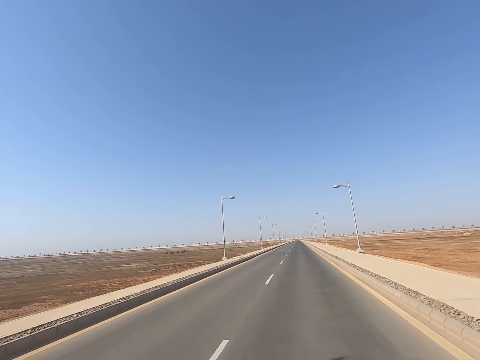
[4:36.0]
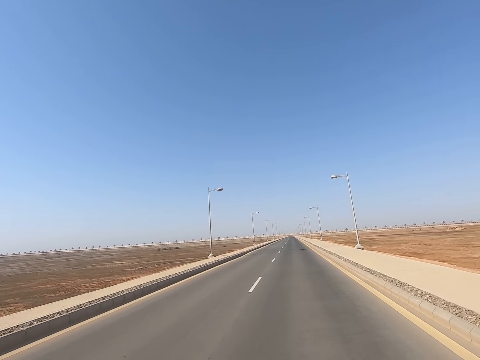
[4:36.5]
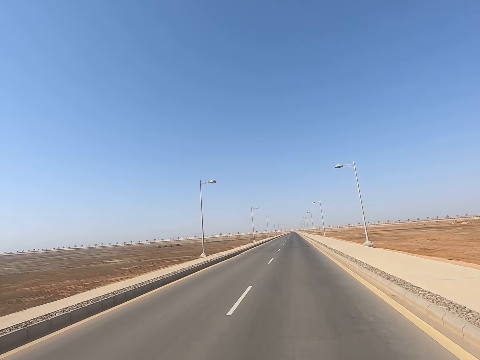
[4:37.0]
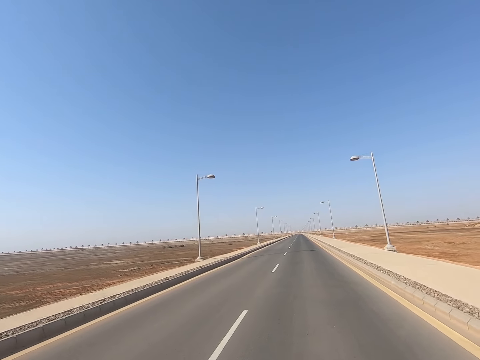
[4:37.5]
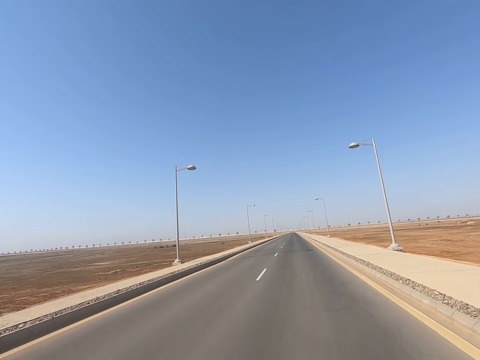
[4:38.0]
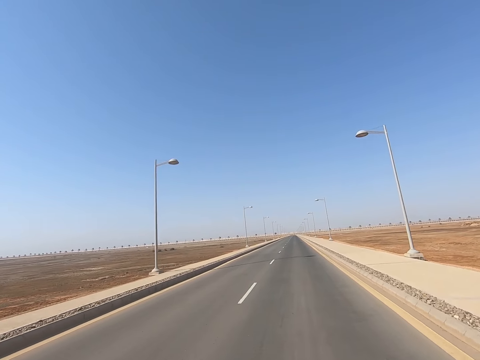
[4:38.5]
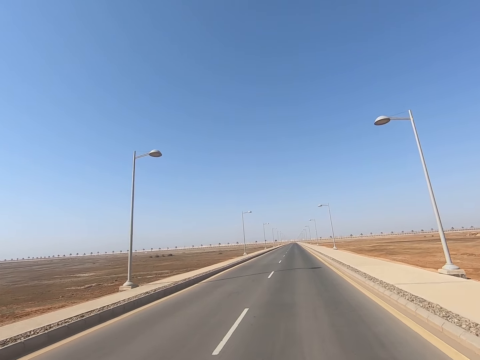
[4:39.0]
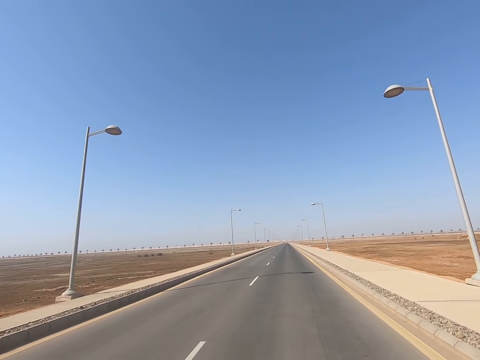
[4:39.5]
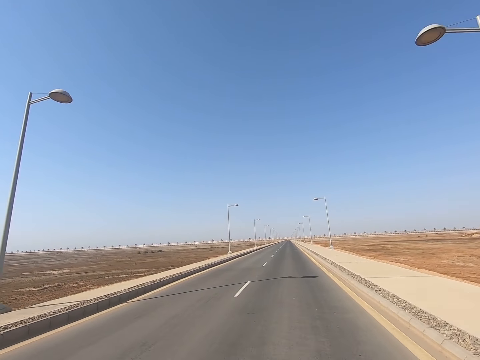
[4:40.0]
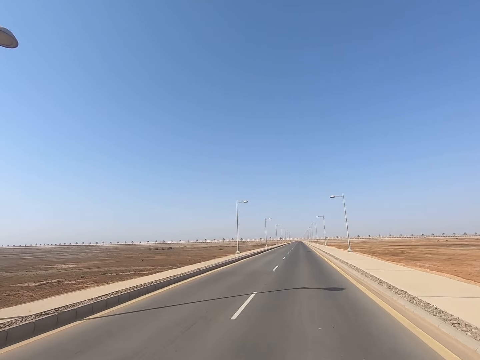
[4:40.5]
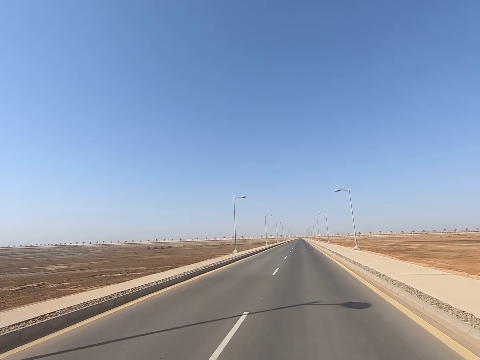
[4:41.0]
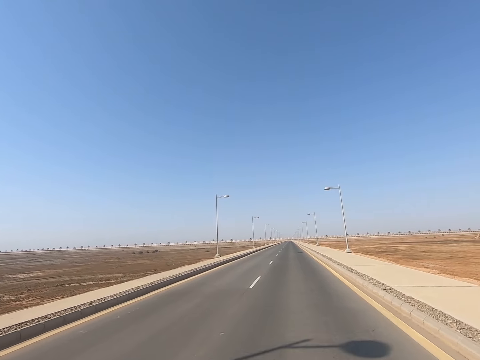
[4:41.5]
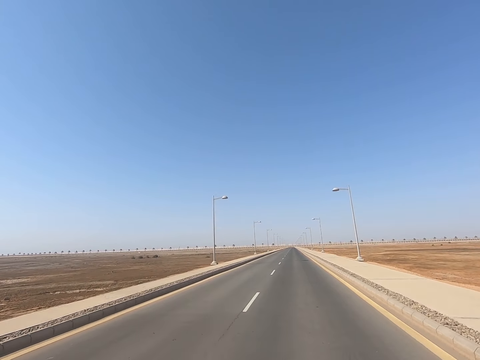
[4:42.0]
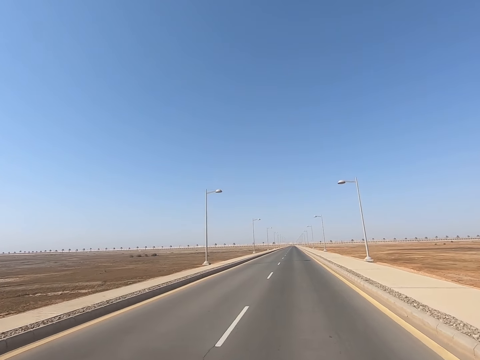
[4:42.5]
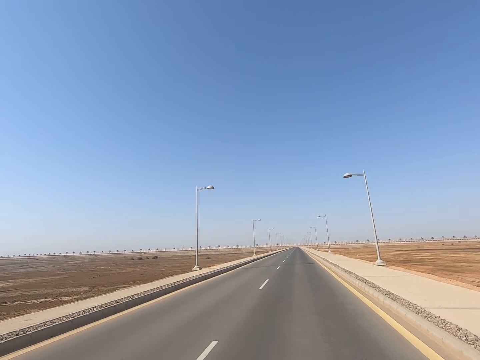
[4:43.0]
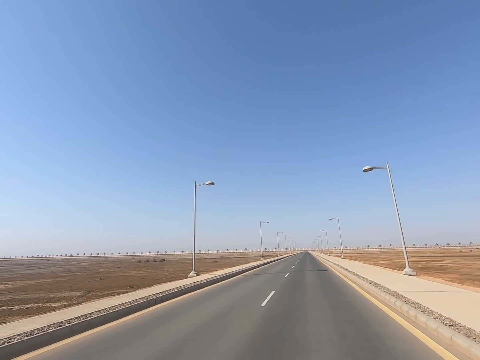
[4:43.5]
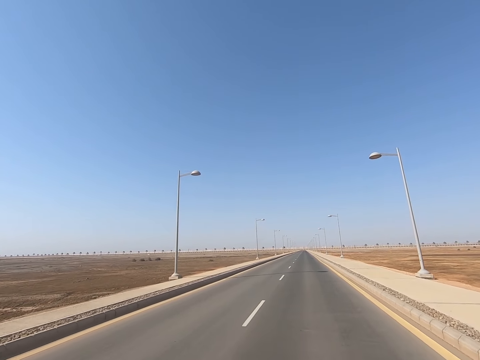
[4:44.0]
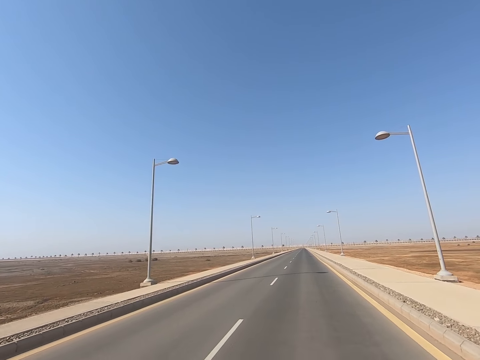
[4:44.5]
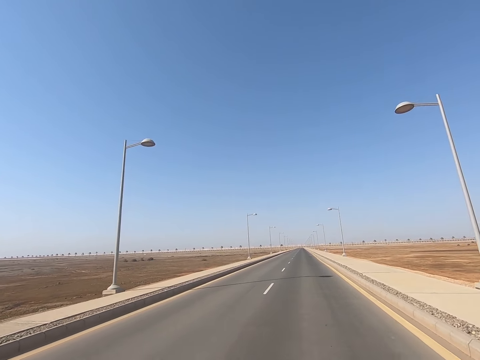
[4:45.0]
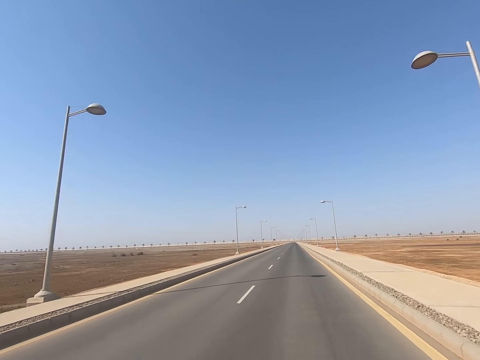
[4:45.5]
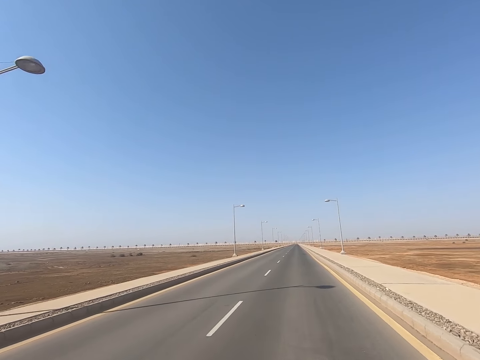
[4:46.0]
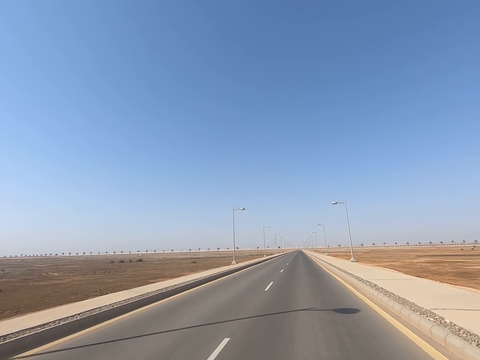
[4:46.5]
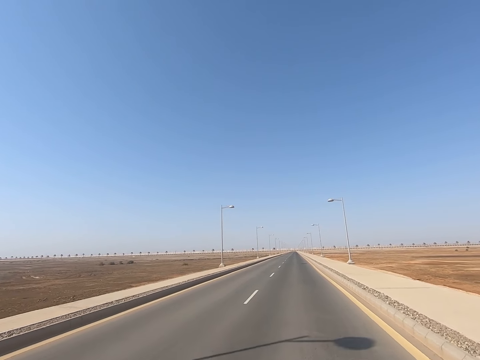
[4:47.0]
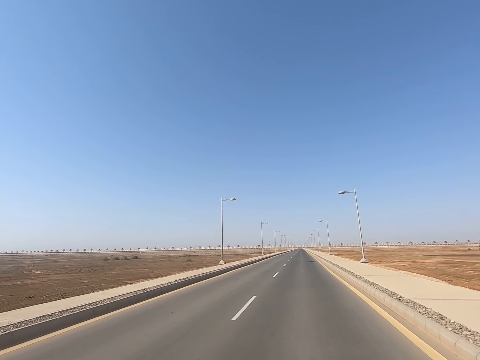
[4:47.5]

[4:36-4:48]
The camera wearer looks at the road. They skate on the road.

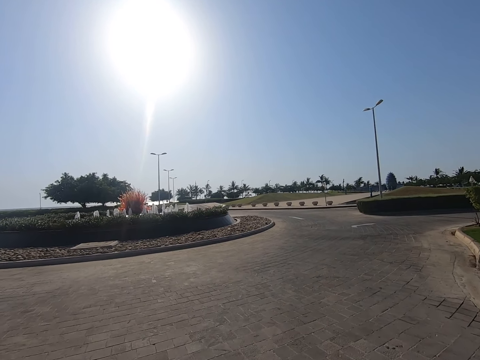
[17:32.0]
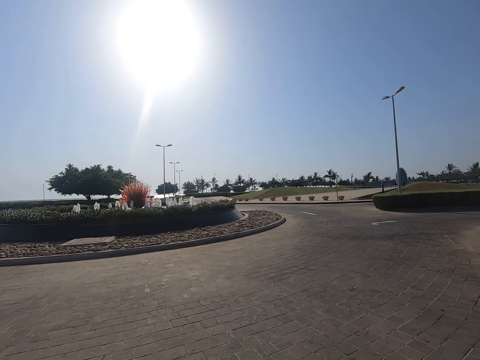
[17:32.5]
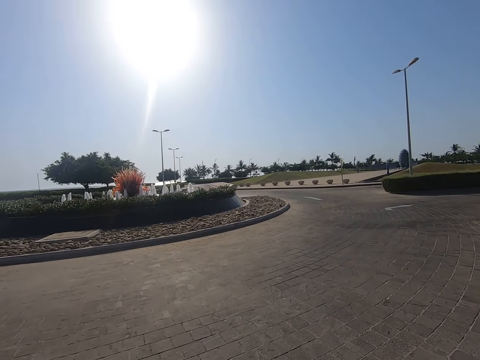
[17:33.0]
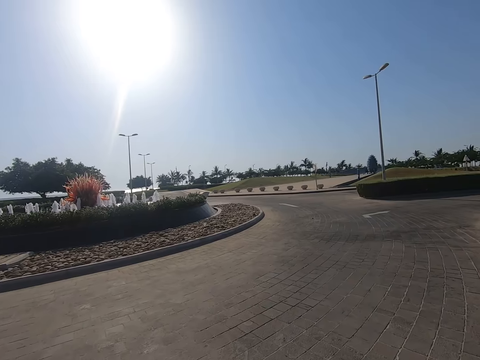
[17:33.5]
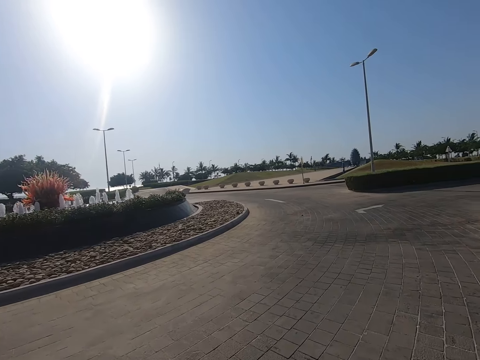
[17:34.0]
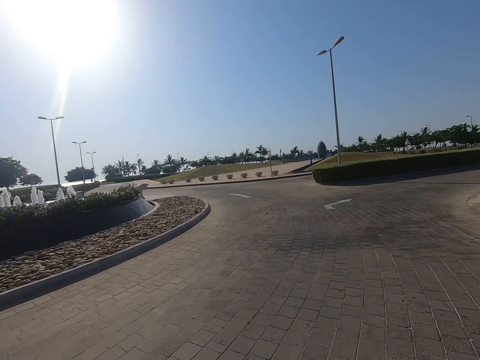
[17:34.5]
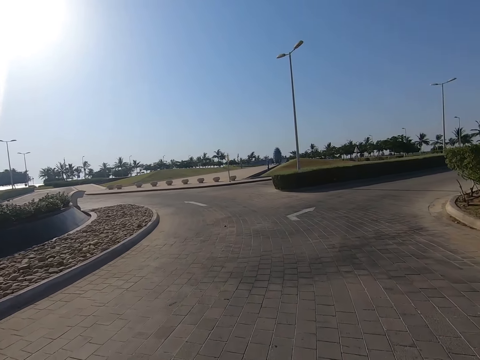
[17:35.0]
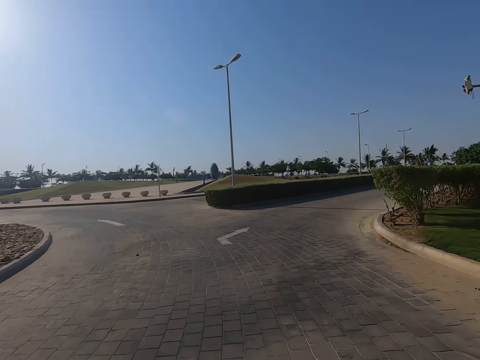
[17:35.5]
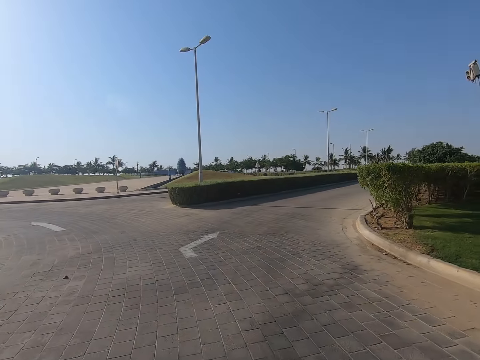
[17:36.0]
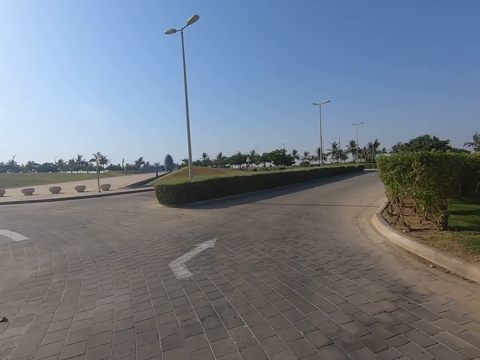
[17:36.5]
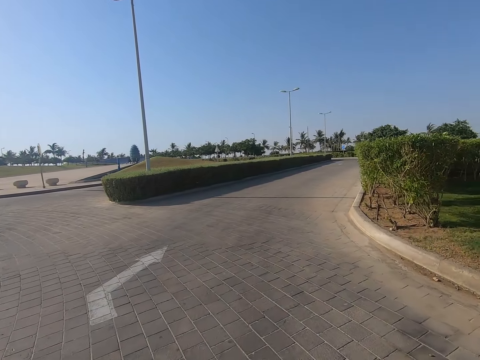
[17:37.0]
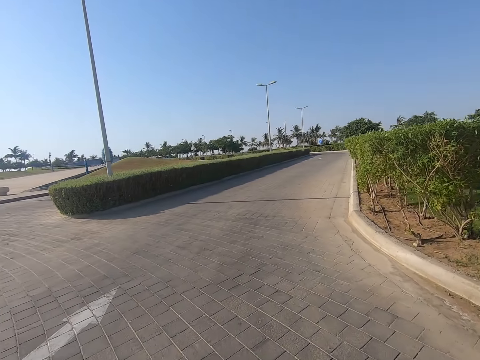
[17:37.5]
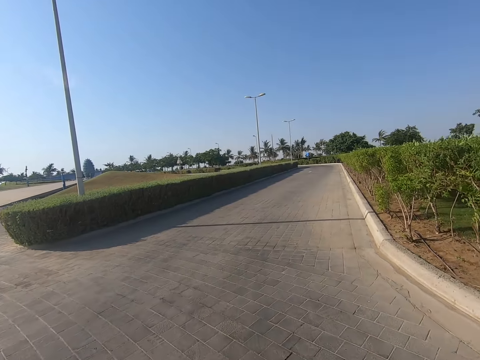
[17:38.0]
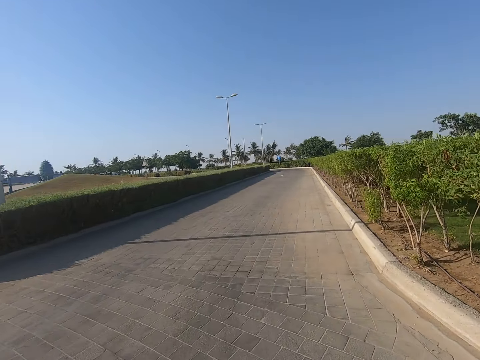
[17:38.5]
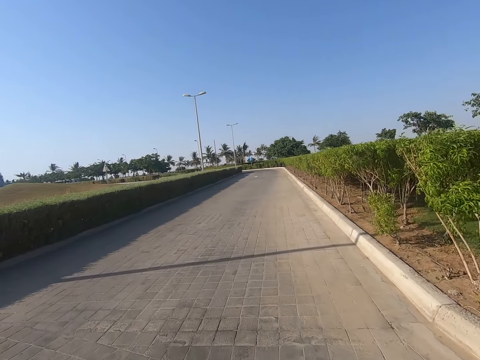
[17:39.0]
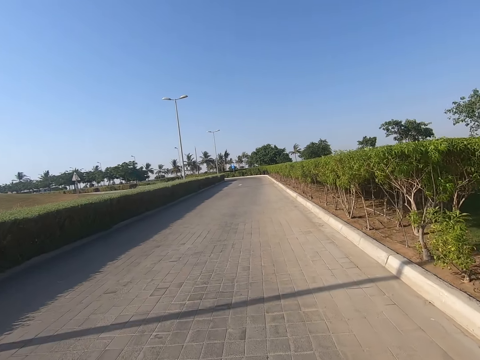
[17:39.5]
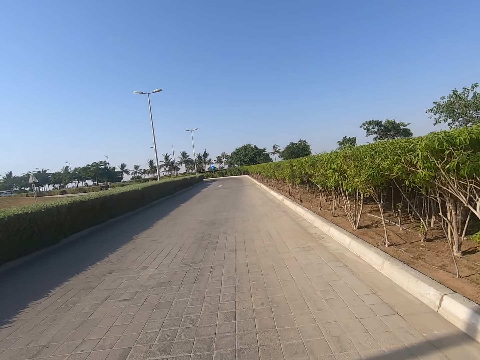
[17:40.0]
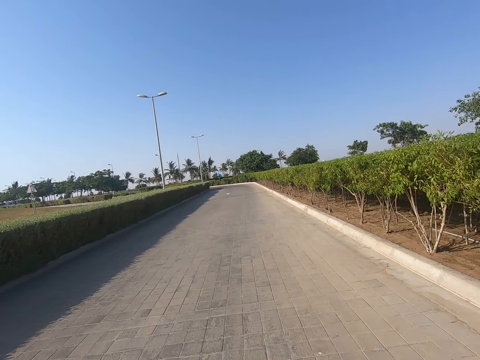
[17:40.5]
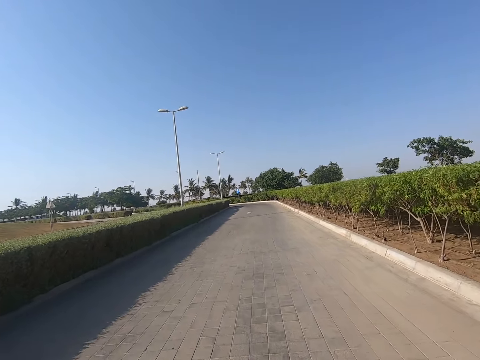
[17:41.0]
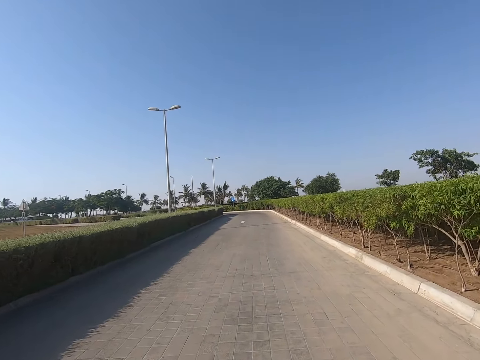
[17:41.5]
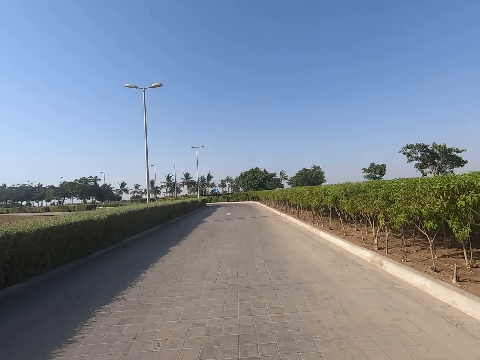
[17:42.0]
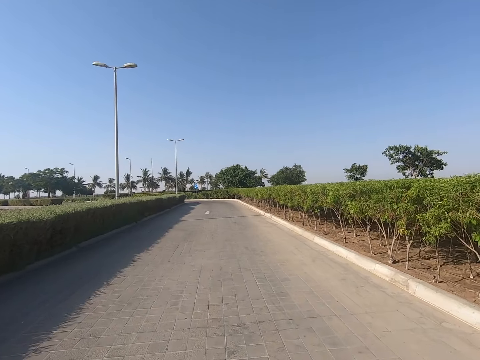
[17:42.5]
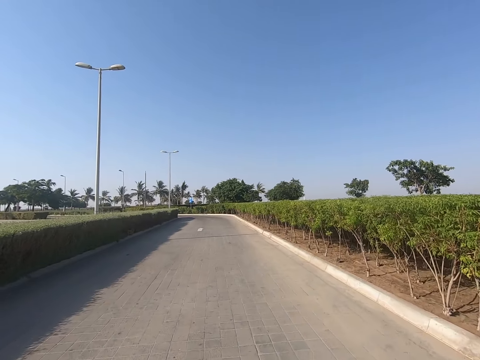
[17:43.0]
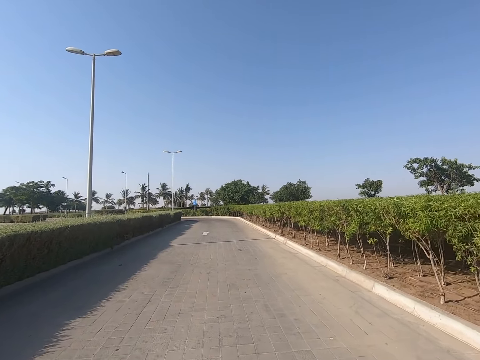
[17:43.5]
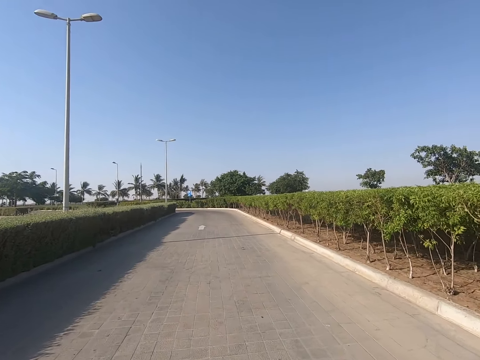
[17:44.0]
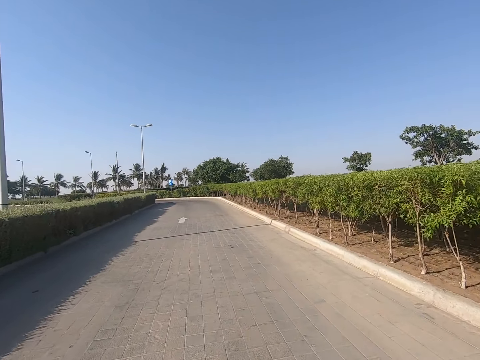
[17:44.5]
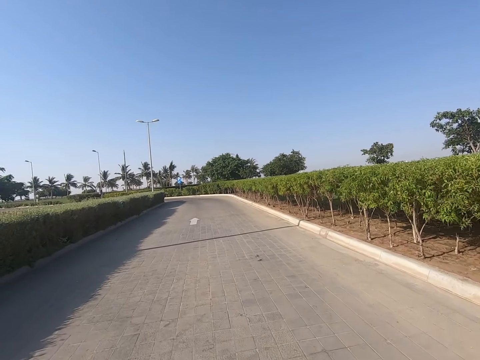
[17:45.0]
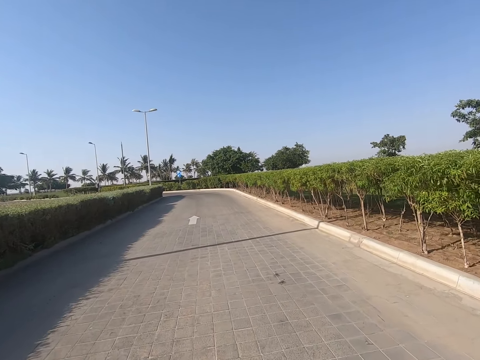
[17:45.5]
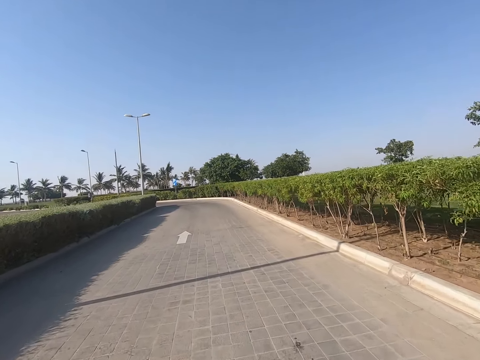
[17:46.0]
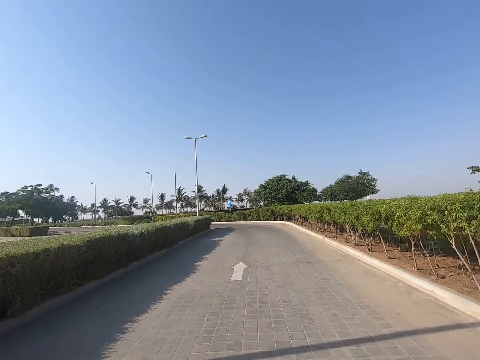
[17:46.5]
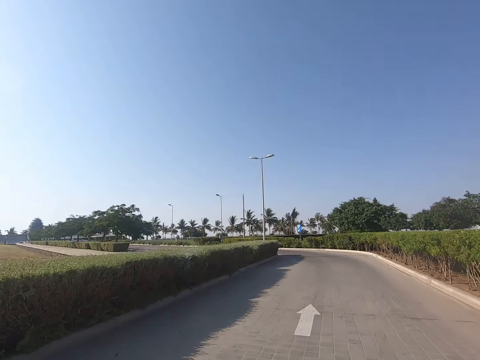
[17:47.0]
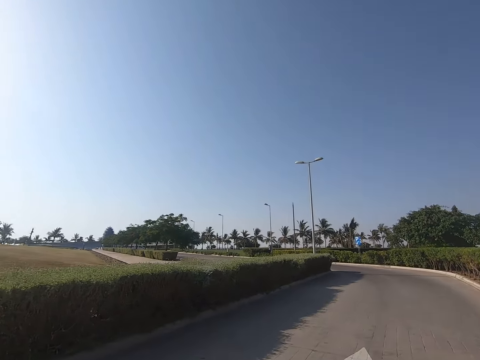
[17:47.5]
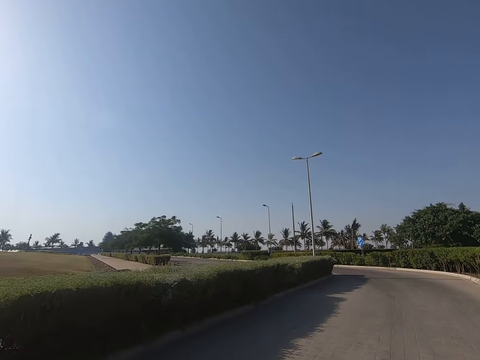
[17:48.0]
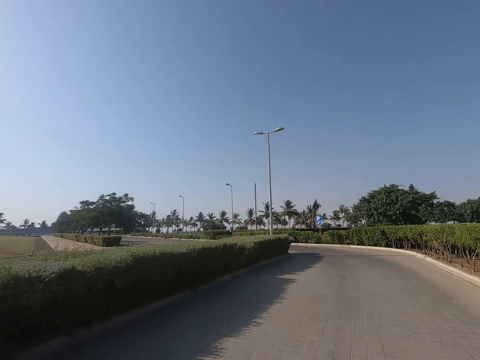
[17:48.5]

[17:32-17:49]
The camera wearer looks around. They ride a bicycle. They look around.
